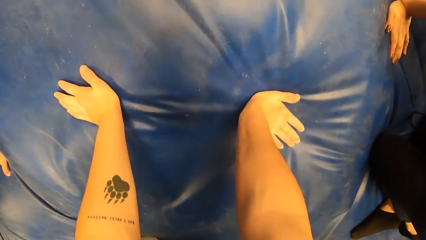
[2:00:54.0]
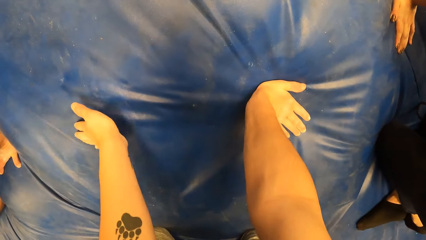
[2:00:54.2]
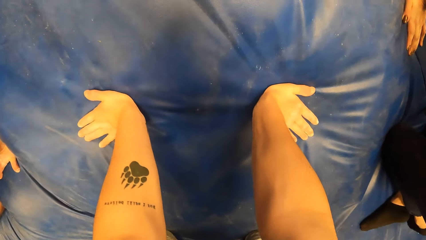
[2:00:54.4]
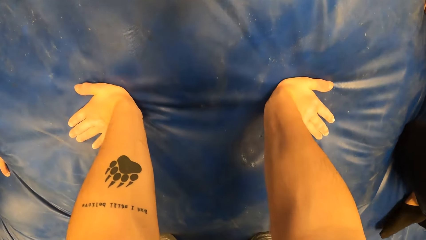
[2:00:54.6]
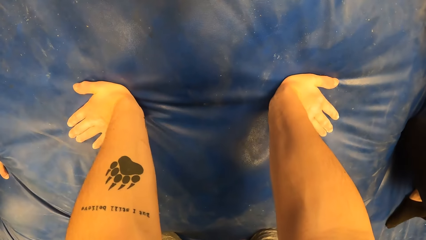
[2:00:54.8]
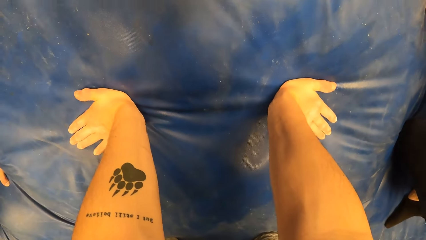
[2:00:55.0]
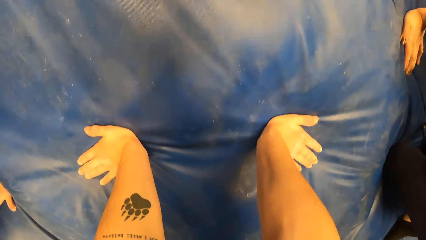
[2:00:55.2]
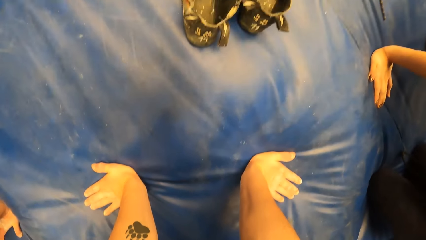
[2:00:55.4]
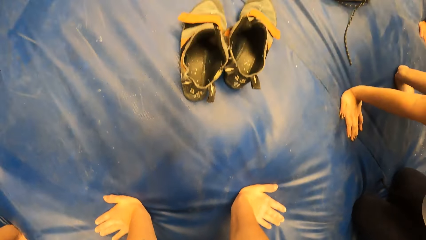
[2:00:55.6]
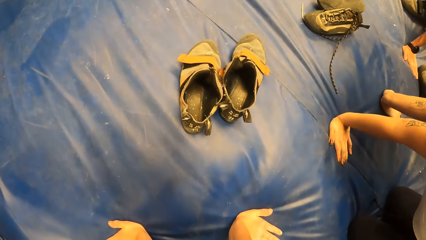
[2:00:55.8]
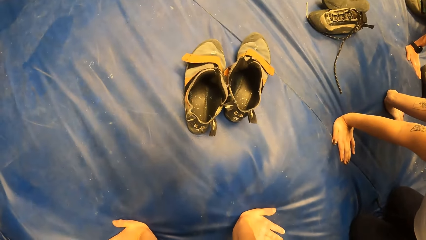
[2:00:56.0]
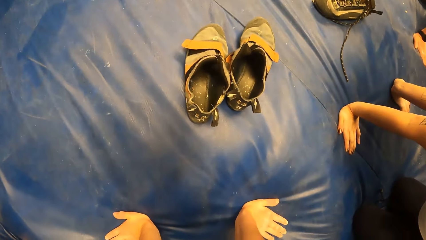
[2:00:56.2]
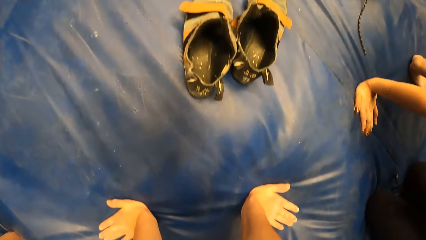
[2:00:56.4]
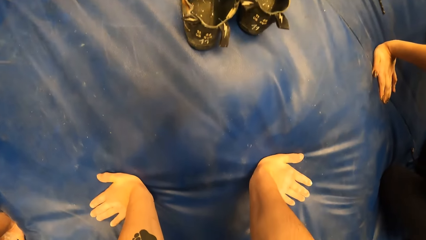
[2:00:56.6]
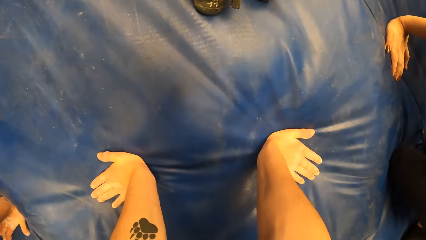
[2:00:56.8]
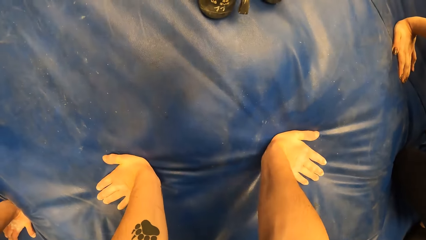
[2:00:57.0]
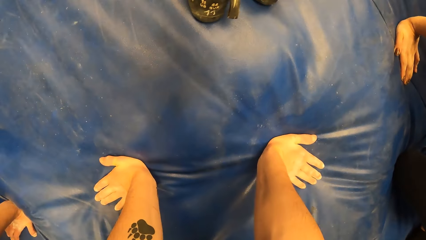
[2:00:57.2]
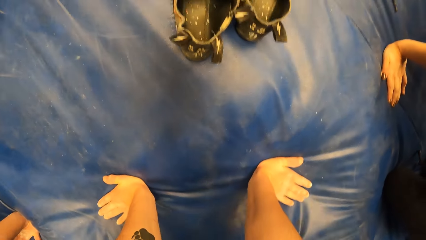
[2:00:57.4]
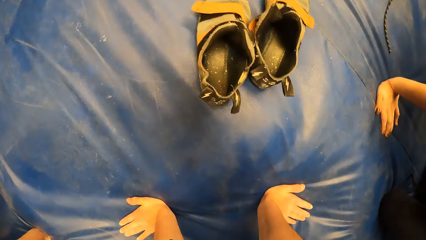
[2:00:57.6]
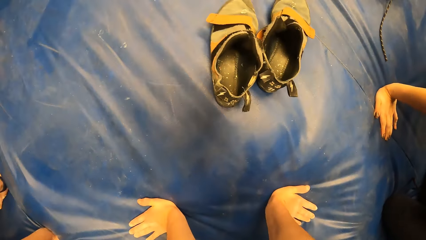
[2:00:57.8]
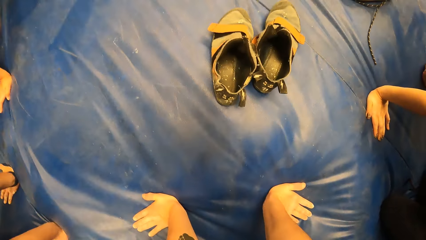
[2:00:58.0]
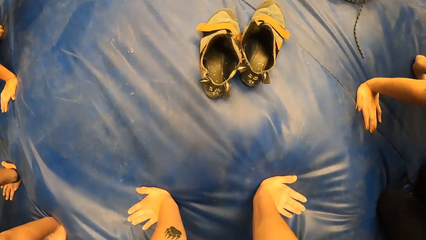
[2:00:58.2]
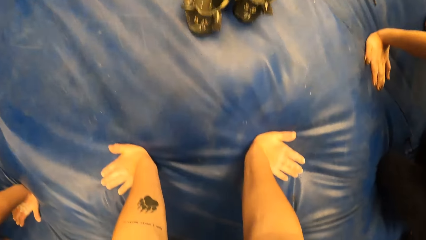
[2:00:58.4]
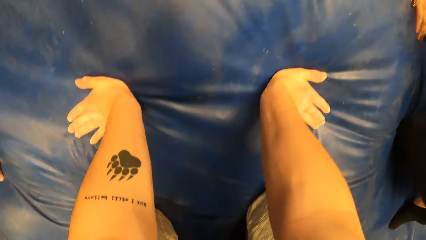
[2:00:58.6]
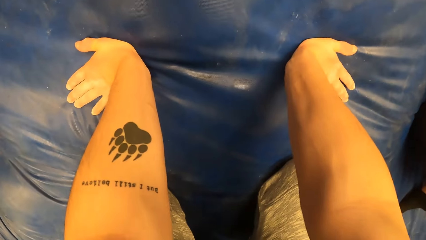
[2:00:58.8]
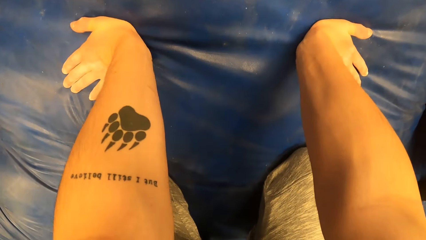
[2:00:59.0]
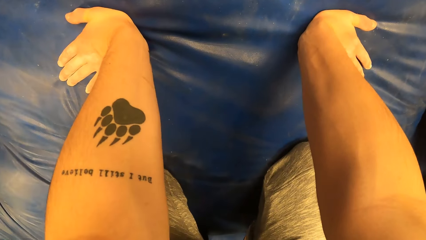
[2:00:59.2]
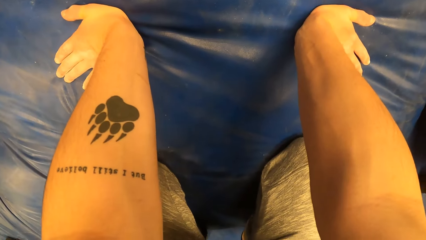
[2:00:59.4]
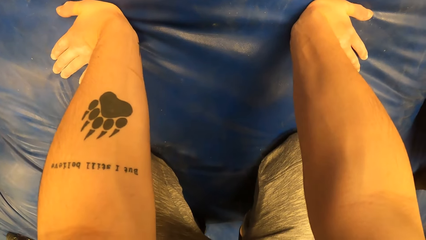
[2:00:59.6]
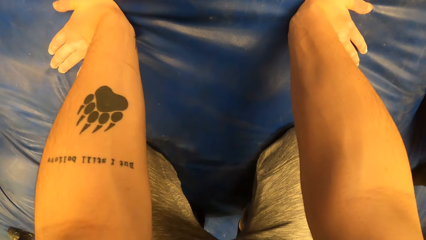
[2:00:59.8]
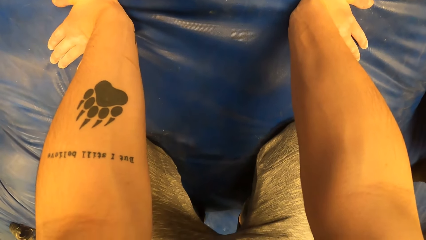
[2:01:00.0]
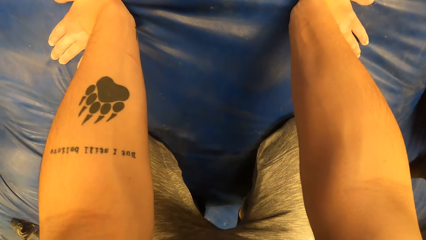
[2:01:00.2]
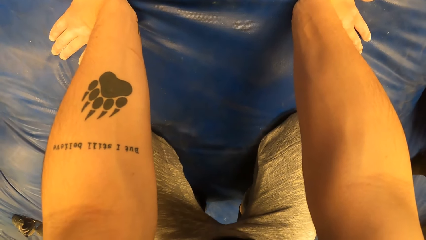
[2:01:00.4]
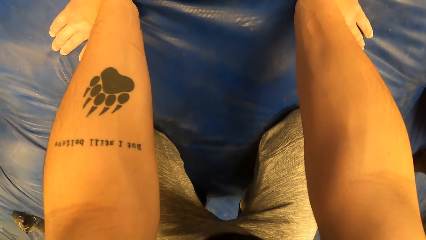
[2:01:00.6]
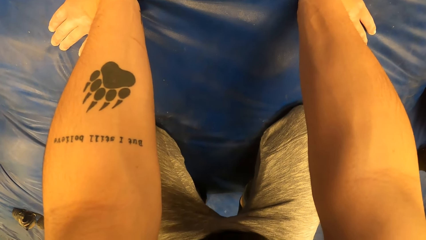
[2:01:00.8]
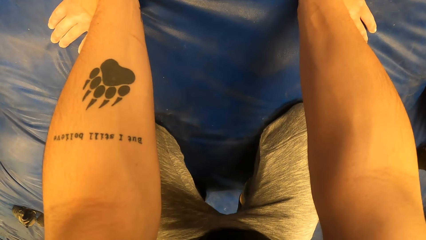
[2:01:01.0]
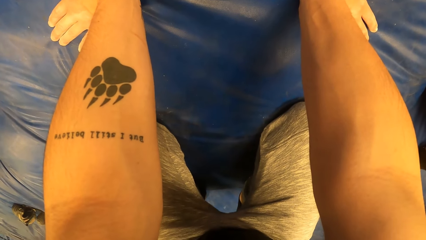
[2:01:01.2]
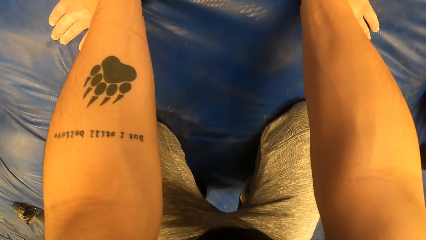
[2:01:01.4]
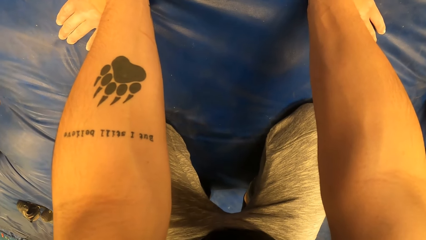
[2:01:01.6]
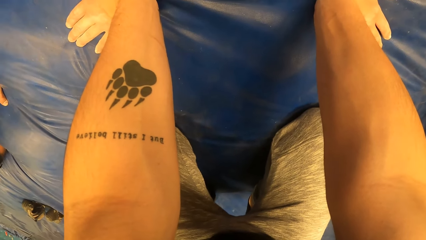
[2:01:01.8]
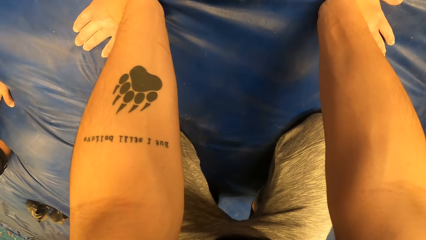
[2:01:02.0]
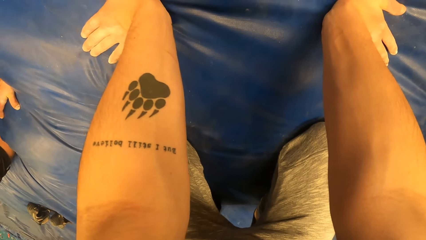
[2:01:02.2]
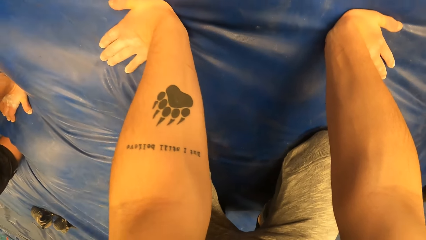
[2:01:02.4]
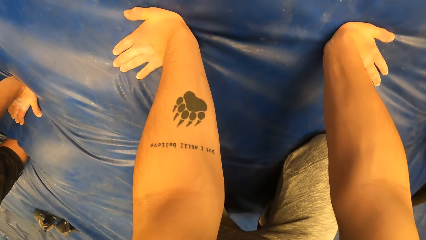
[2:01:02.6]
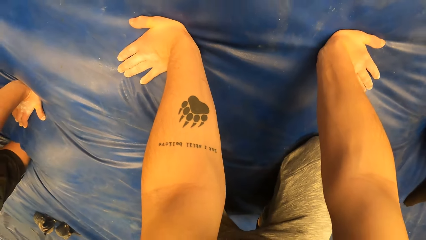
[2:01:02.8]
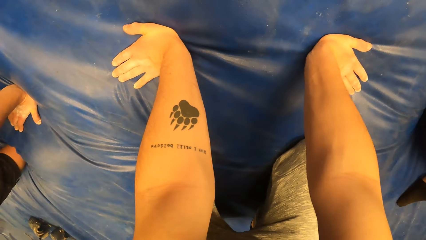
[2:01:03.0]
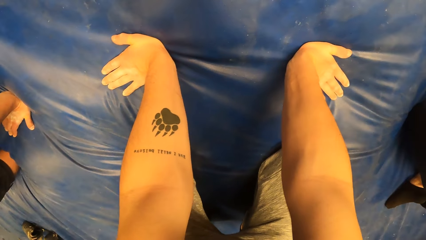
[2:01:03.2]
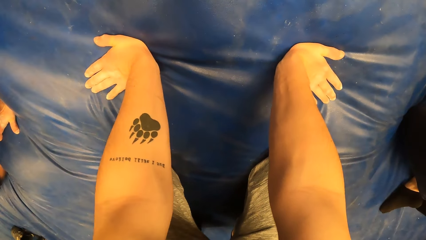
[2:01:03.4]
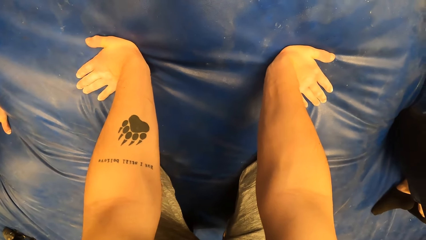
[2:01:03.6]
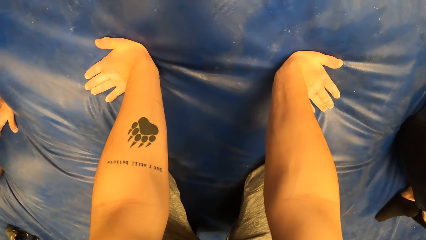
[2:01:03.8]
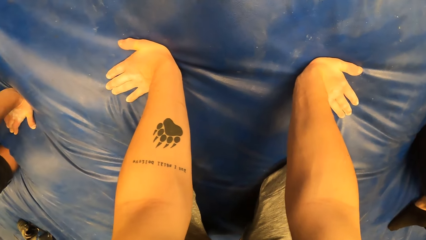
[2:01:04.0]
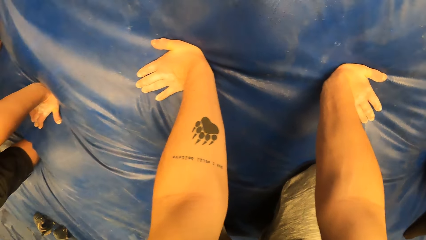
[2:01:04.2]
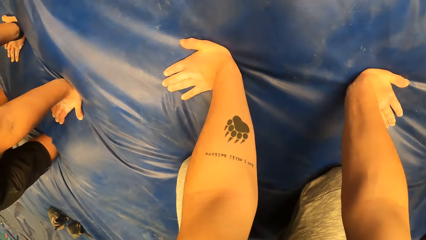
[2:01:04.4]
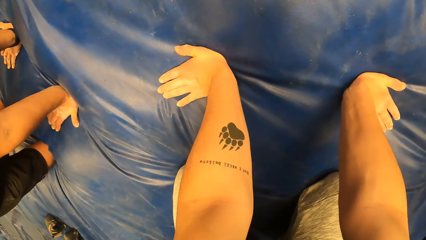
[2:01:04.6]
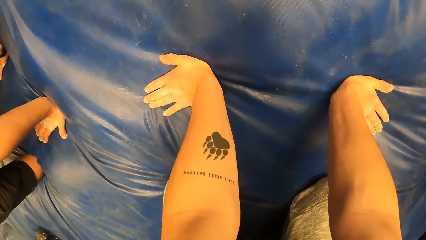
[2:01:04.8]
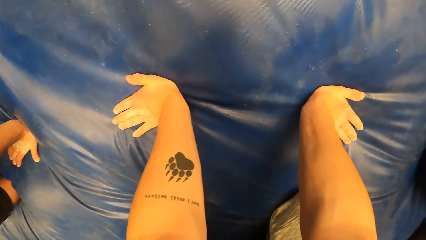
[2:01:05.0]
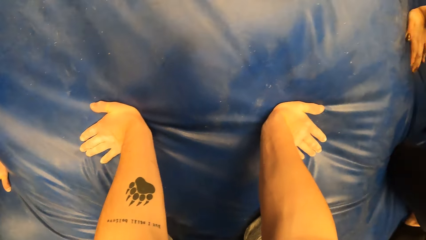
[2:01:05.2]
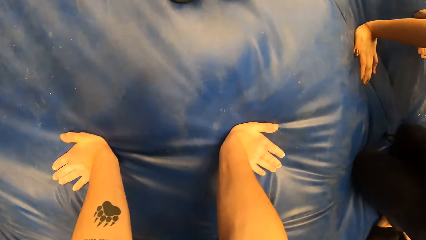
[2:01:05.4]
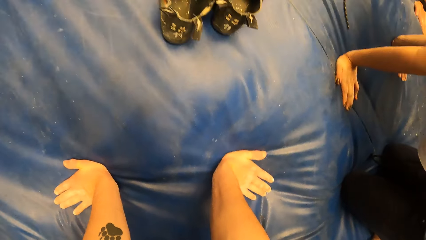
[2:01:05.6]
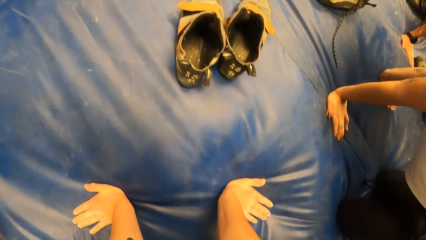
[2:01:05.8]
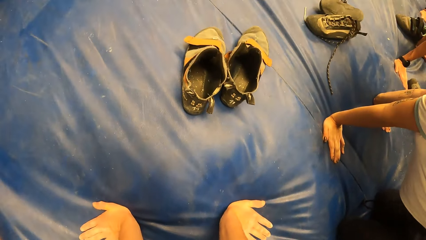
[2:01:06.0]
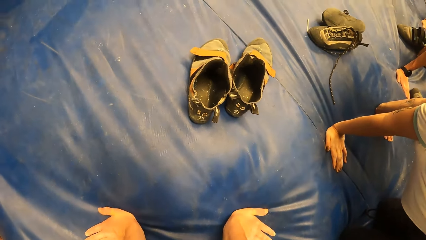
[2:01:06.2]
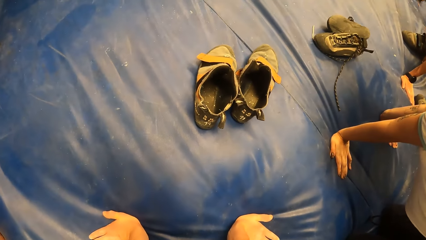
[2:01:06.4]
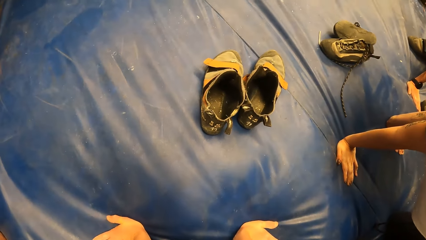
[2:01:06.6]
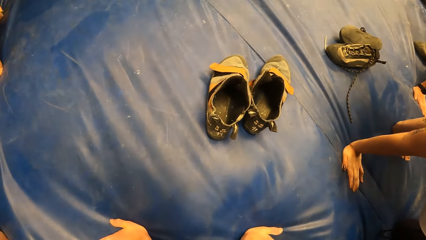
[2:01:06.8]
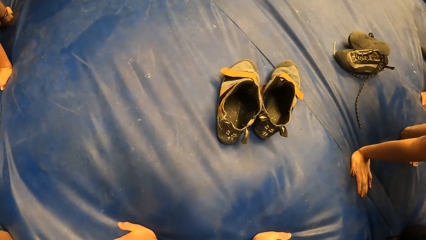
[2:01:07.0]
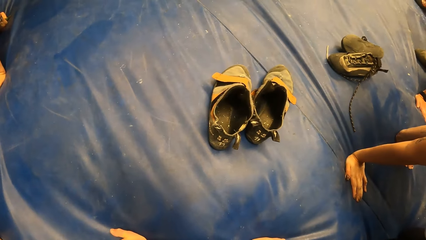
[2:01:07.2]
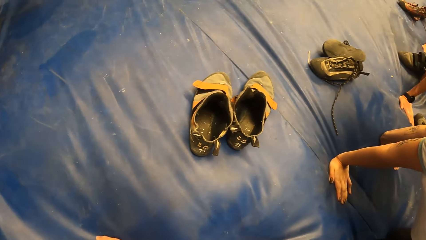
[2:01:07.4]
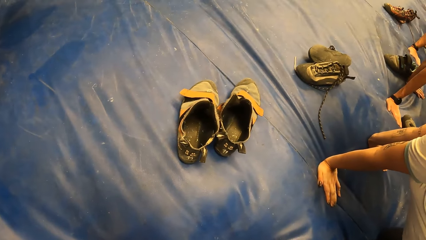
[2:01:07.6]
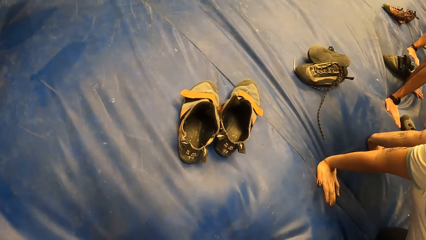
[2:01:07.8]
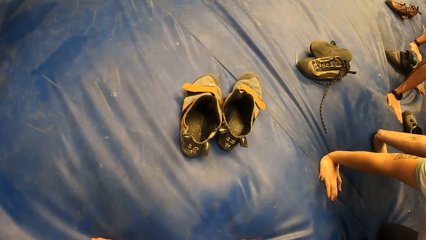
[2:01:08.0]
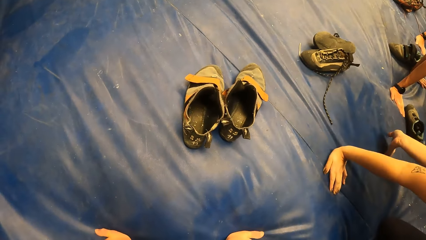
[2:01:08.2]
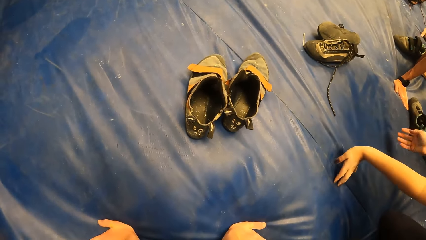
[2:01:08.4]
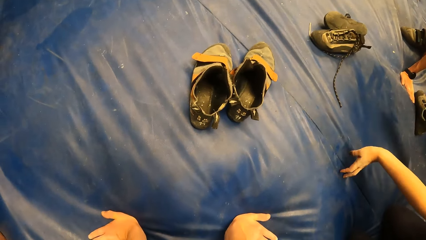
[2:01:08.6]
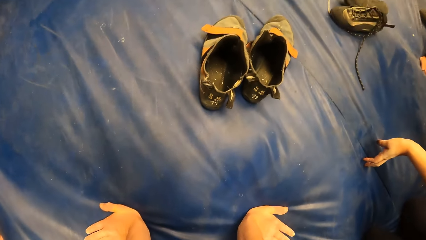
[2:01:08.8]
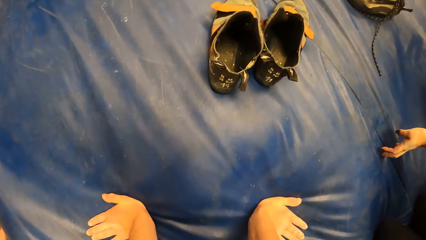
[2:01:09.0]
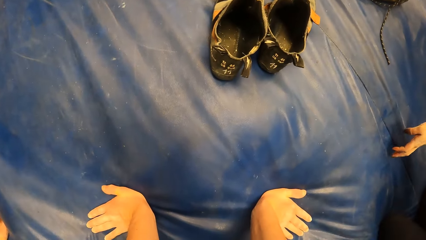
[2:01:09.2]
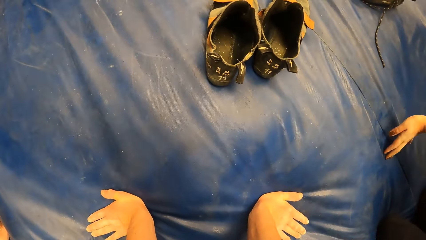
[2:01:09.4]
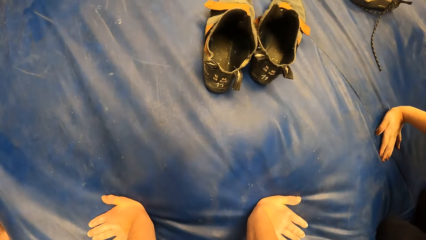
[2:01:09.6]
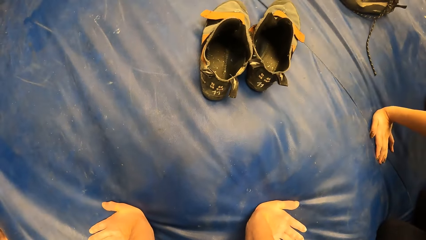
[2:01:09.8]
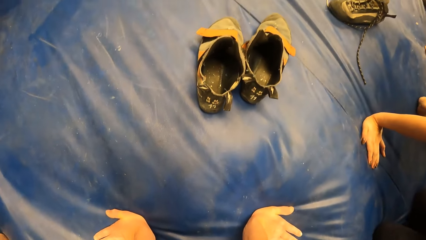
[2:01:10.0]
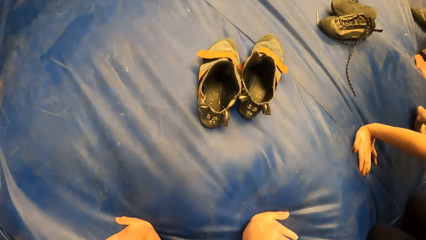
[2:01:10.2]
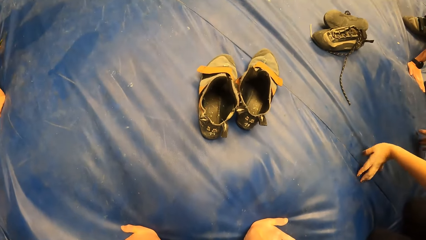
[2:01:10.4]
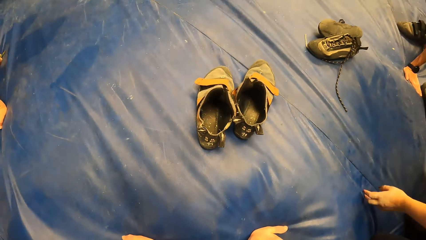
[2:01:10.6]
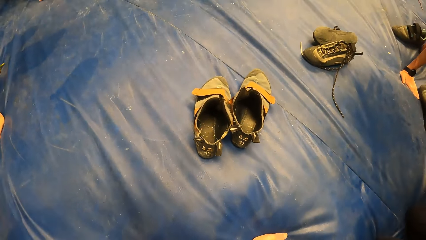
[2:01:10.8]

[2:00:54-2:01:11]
The camera wearer holds the blue mattress. They look on the blue mattress.
